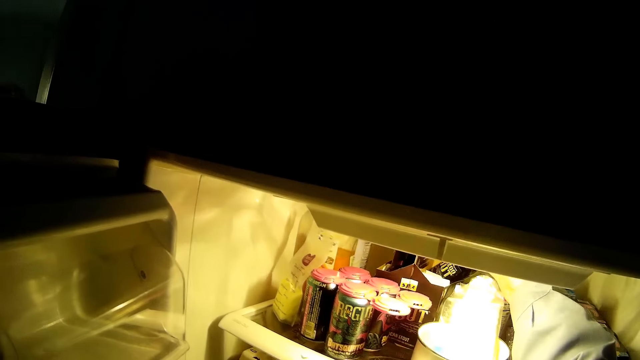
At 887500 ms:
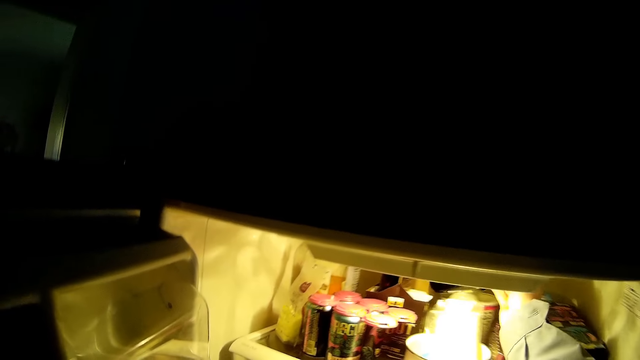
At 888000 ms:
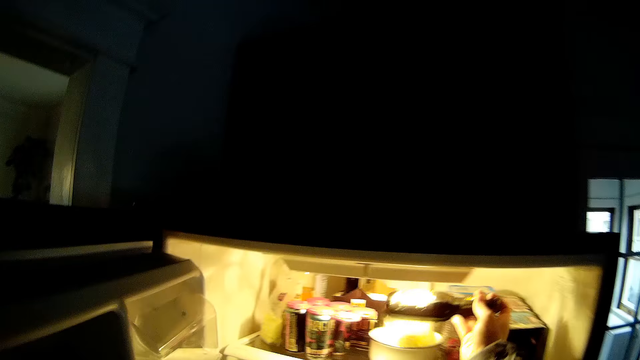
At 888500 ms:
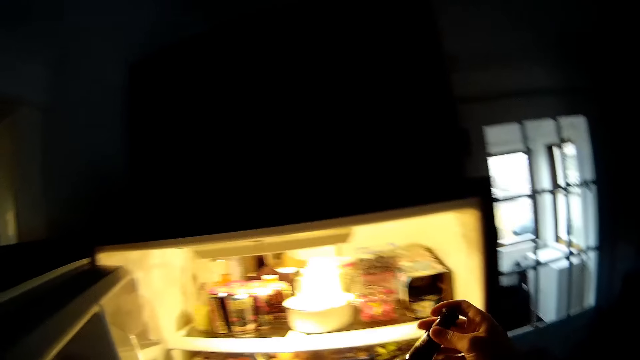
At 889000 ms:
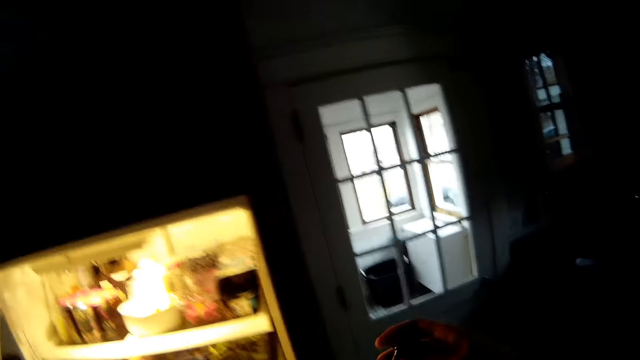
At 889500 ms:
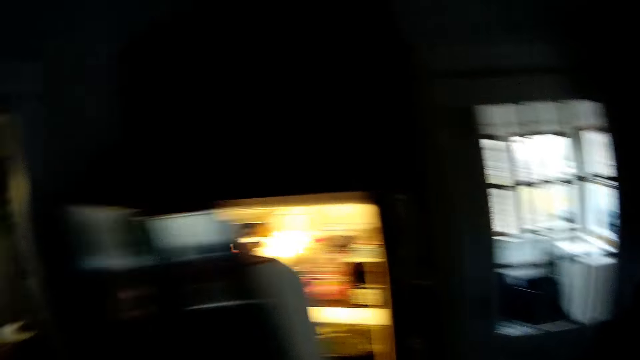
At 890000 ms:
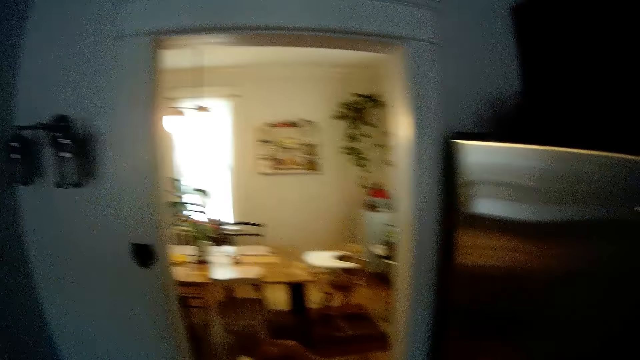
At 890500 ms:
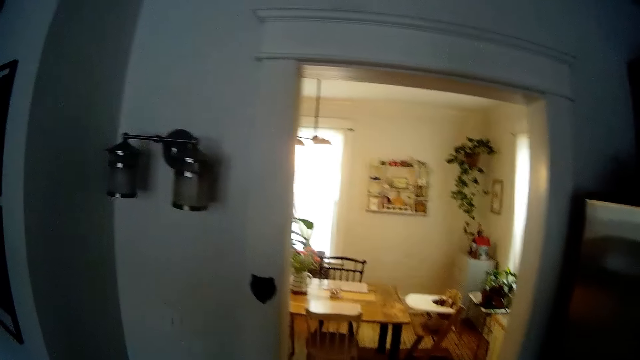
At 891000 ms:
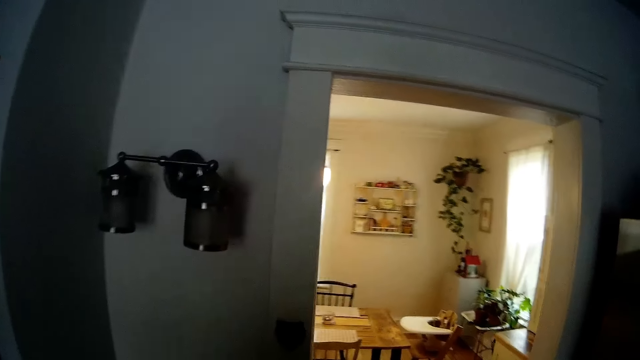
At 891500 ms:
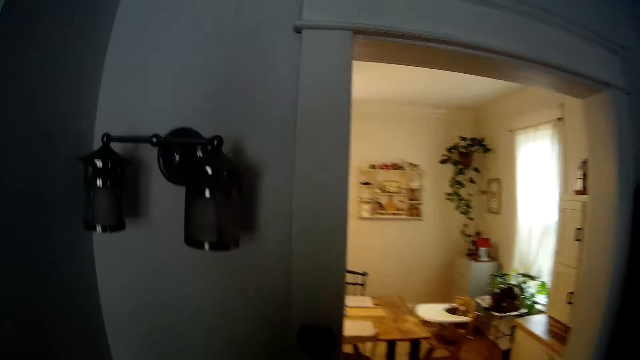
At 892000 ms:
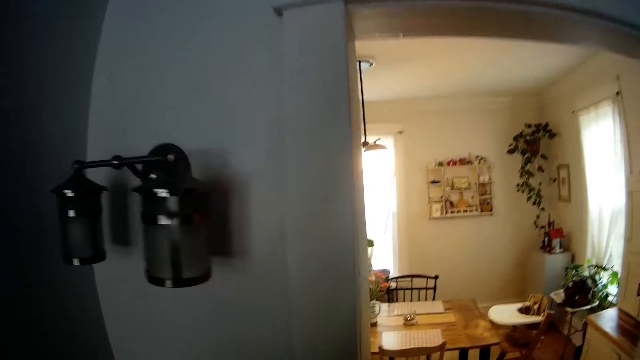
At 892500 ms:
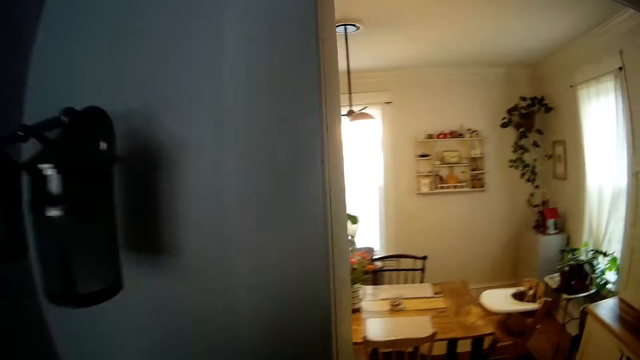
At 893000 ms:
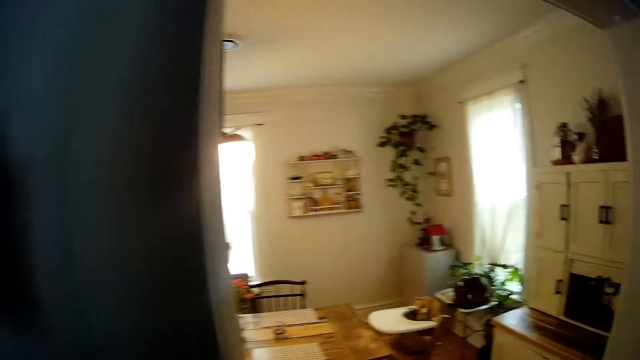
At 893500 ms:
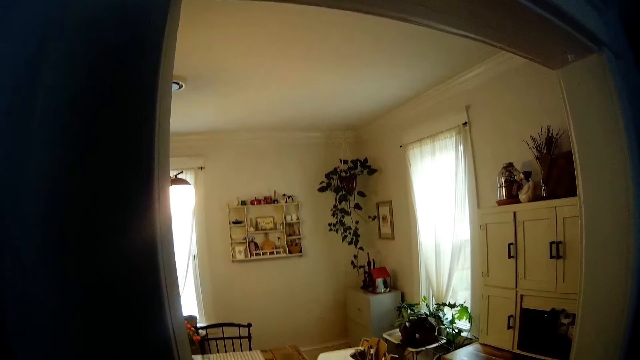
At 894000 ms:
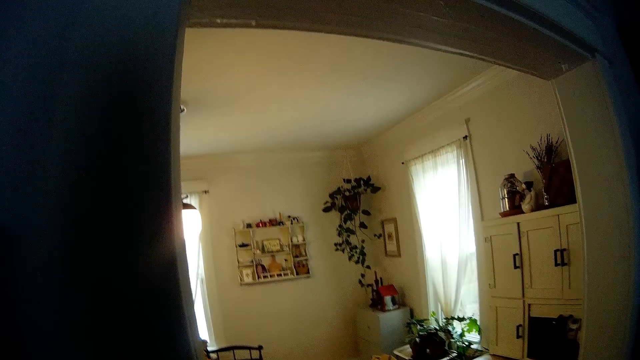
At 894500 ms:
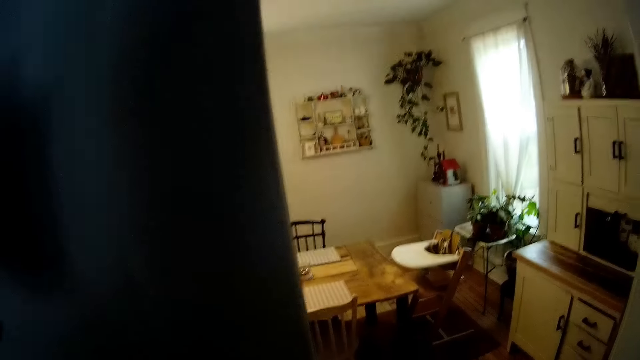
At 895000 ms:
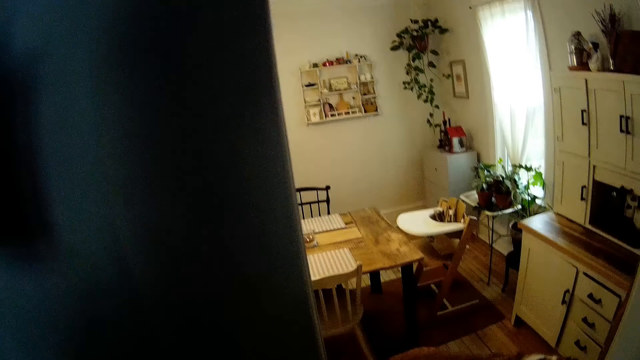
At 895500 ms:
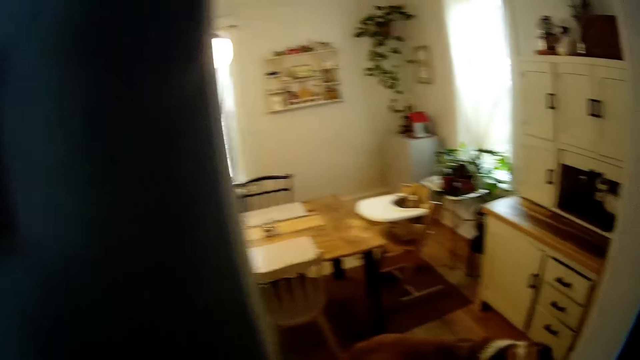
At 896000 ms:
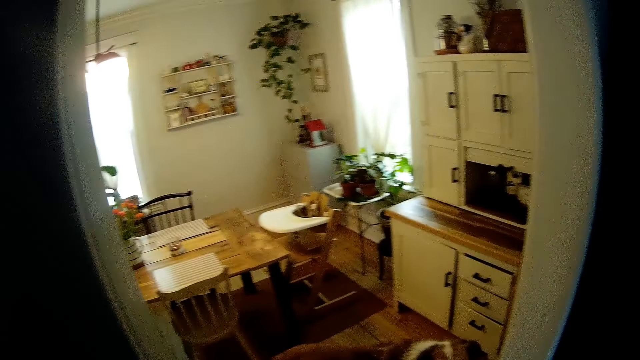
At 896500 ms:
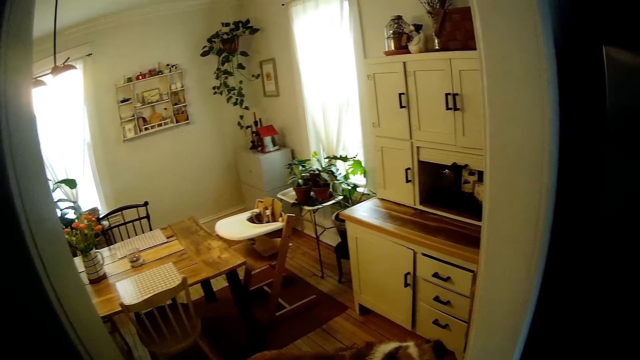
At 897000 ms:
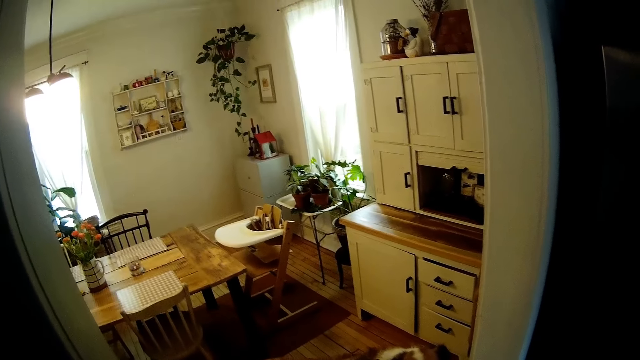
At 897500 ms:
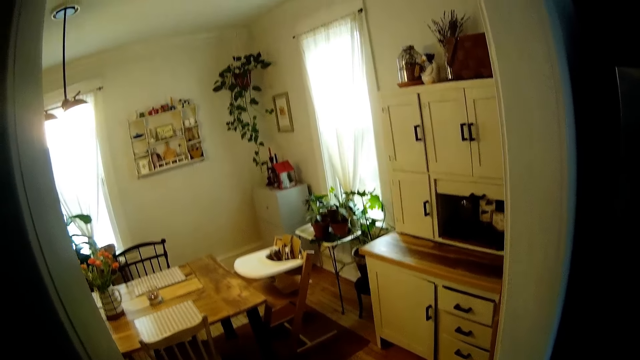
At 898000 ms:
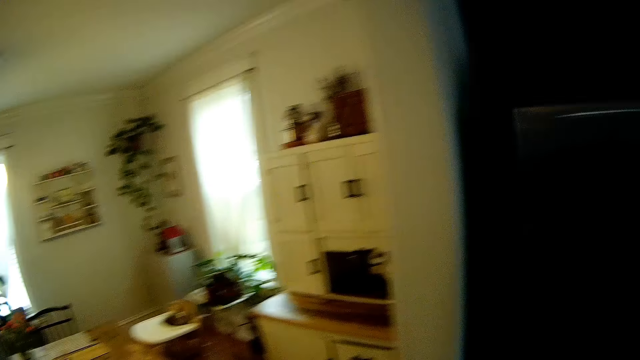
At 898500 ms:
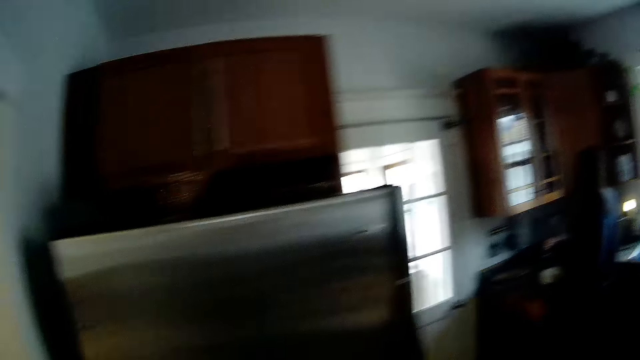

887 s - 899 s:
The camera wearer picks up a bottle with the right hand. He closes the fridge door with his left hand. He walks around in the room. He interacts with the woman. He stands in the room.

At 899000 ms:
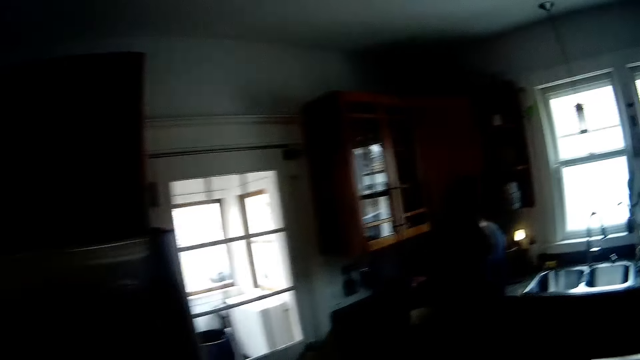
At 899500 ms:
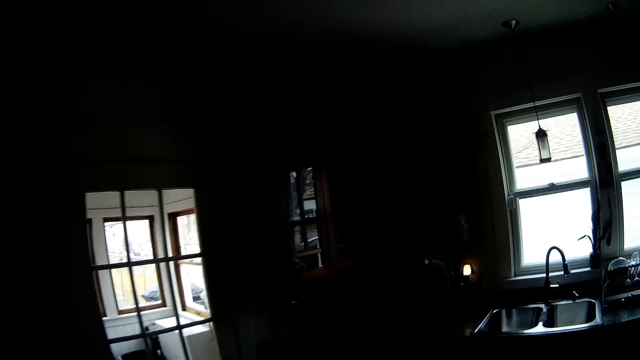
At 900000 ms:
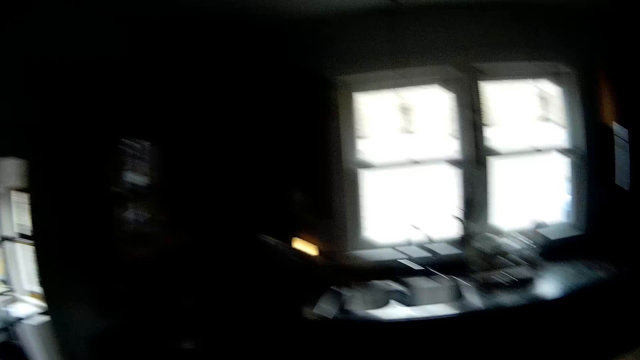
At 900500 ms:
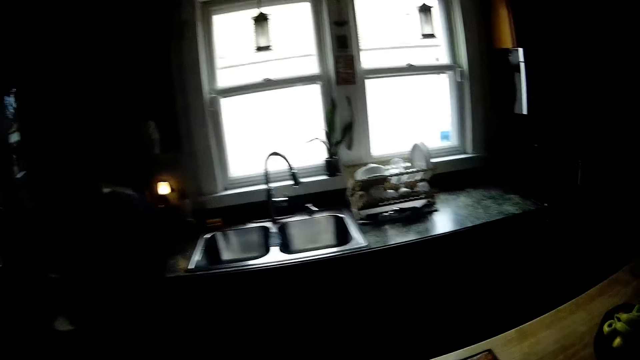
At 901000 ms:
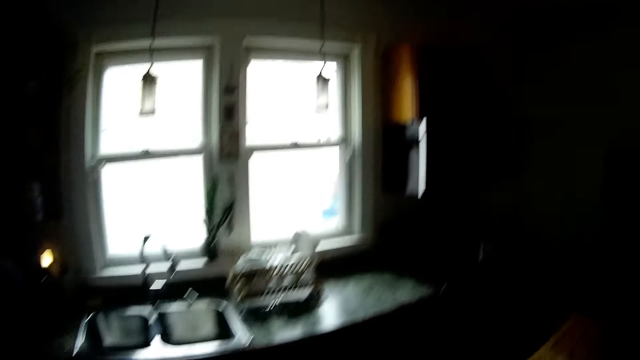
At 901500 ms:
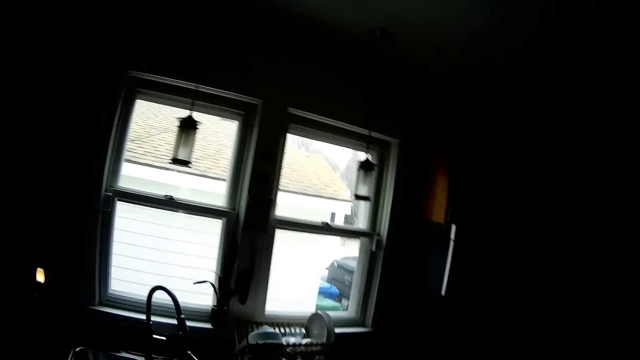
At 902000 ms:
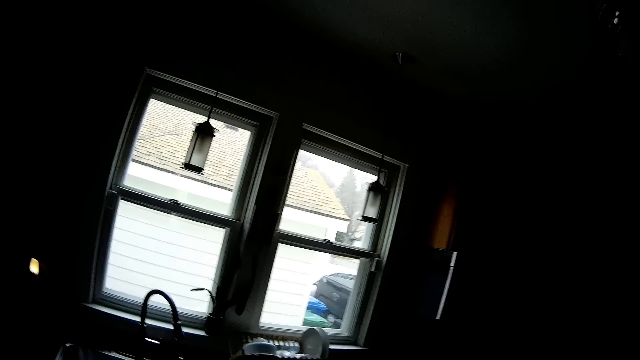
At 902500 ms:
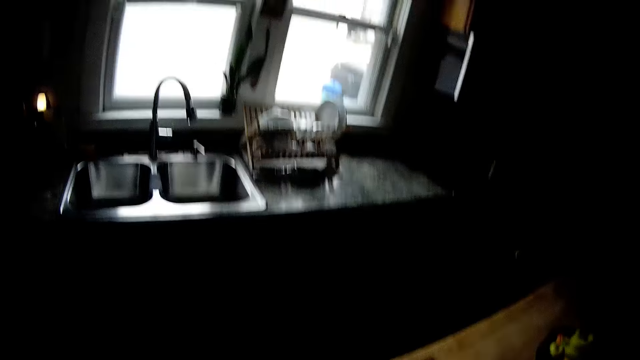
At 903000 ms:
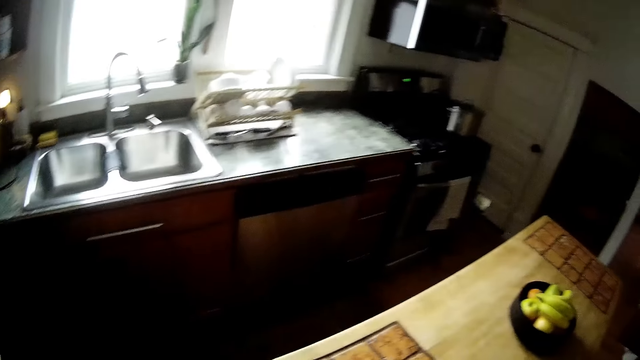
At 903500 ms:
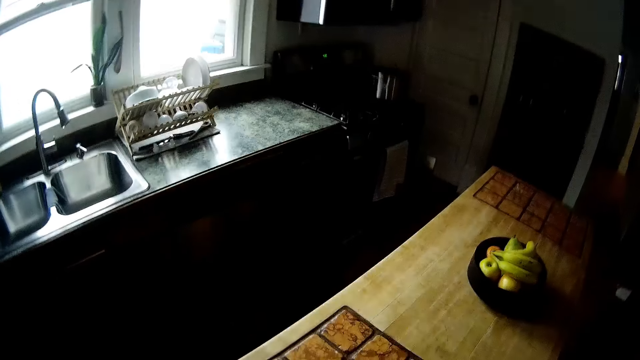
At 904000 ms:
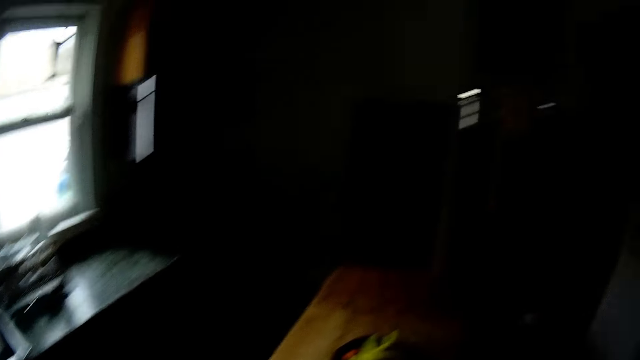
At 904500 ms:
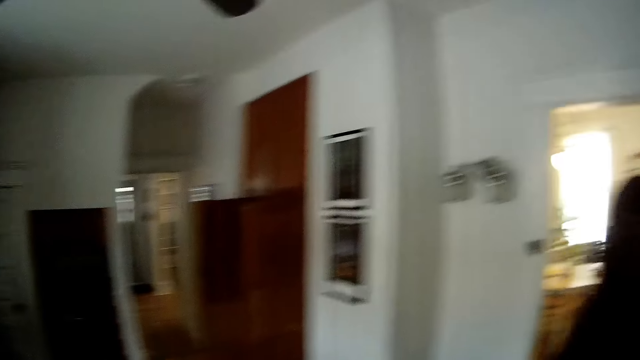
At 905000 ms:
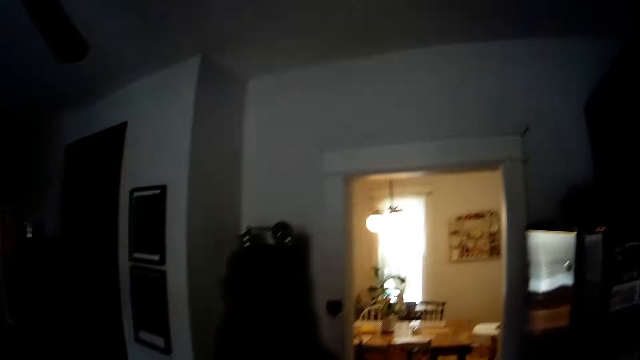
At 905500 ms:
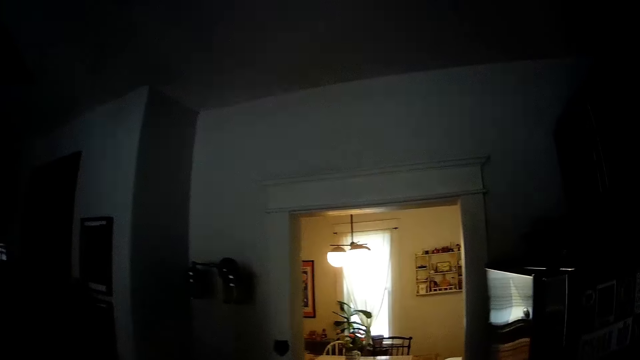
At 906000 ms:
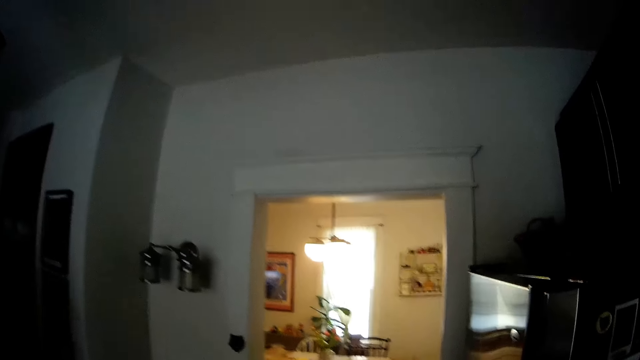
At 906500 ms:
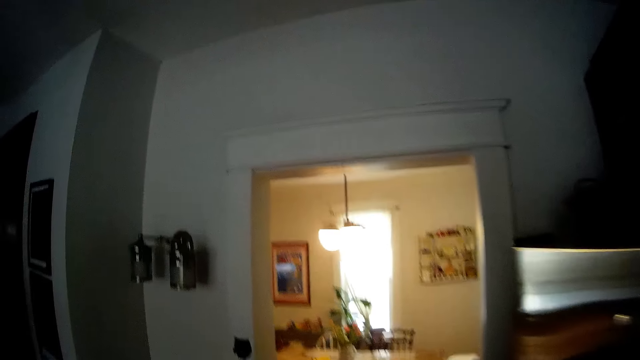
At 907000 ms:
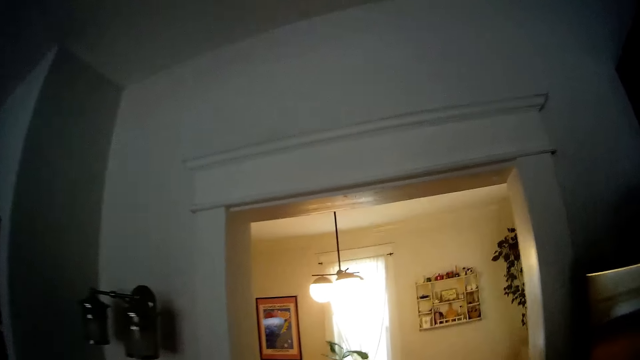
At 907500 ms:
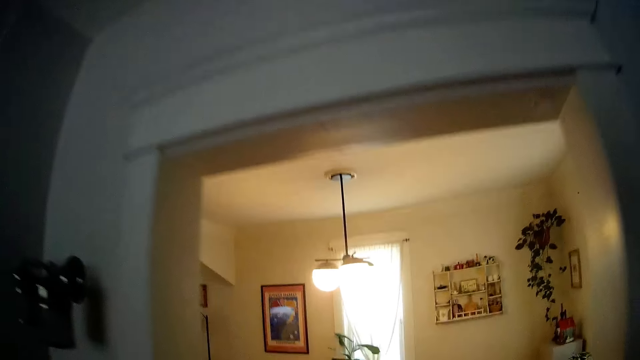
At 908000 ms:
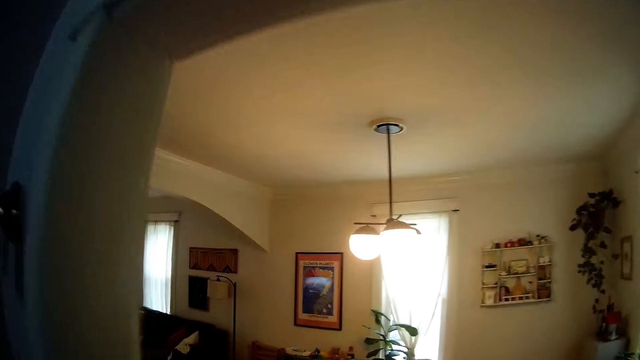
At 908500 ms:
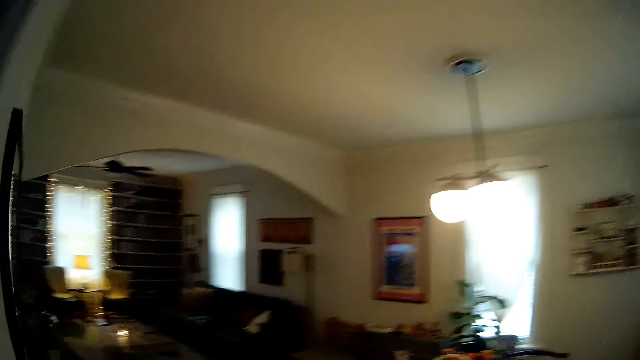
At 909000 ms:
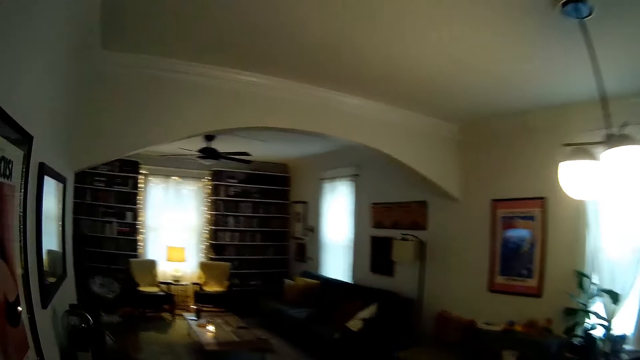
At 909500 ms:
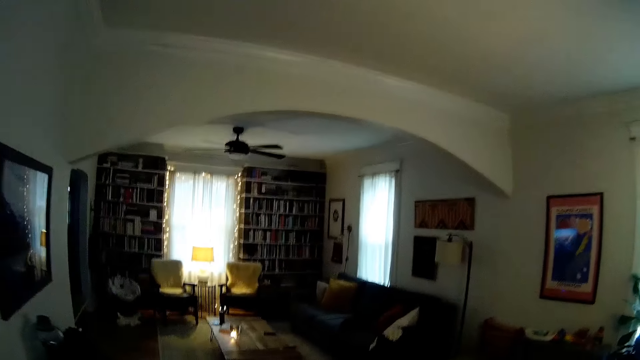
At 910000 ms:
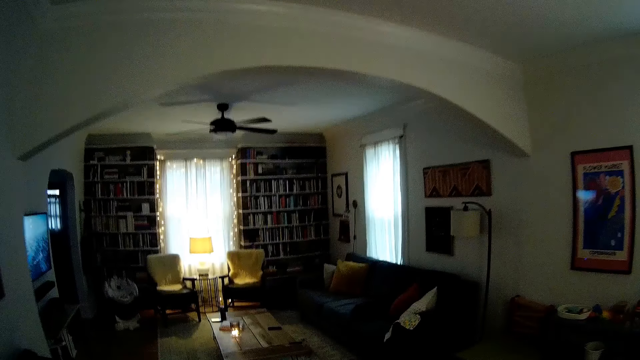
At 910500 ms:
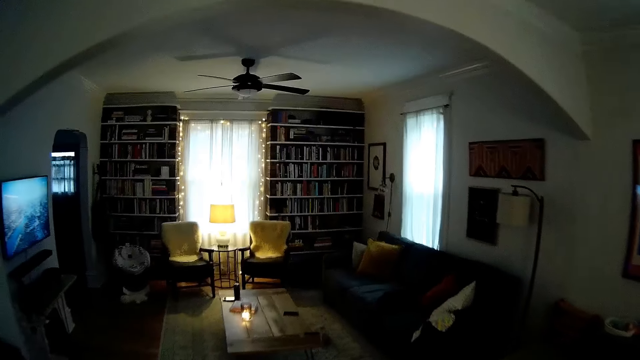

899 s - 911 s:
A lady stands in the room. The camera wearer walks around in the room. The lady walks around in the room. The camera wearer walks around in the room. They walk to a sitting room.
